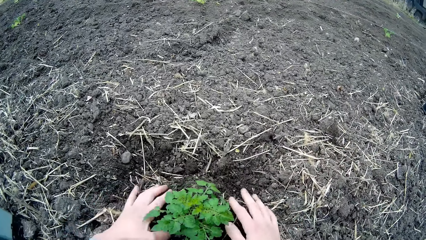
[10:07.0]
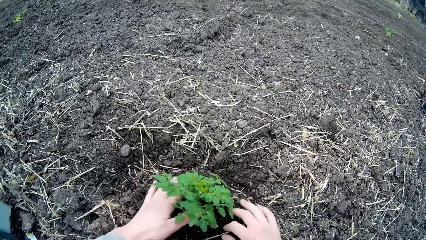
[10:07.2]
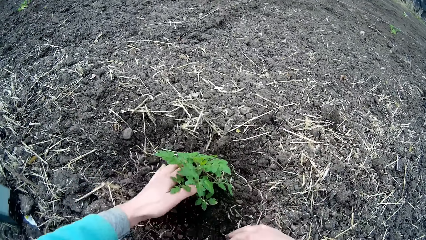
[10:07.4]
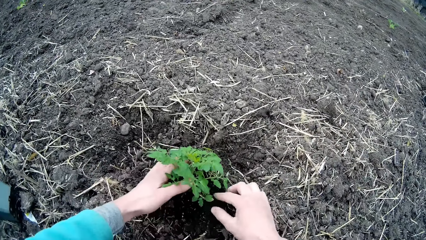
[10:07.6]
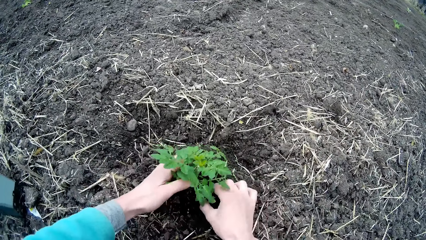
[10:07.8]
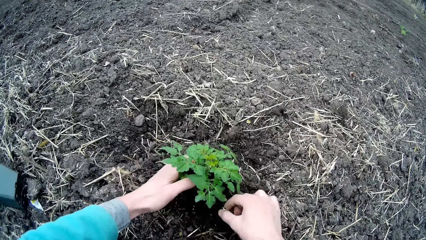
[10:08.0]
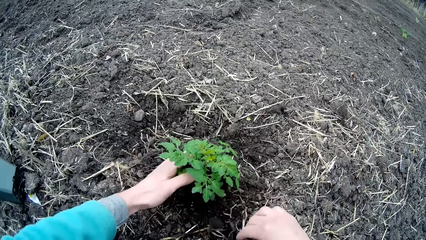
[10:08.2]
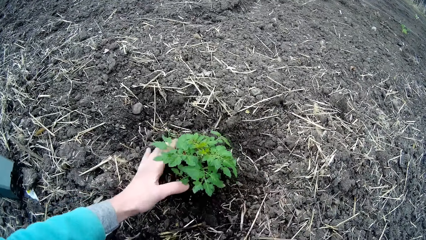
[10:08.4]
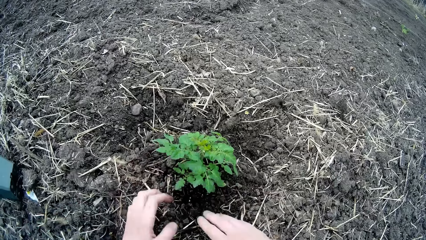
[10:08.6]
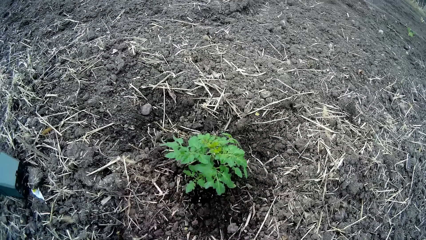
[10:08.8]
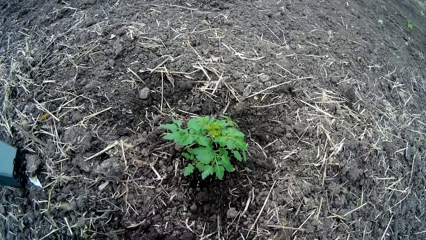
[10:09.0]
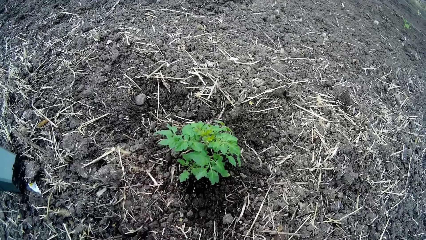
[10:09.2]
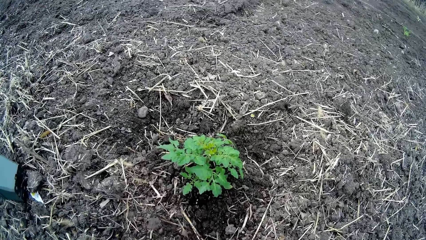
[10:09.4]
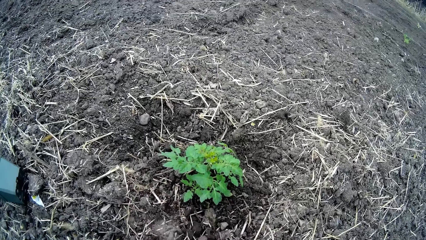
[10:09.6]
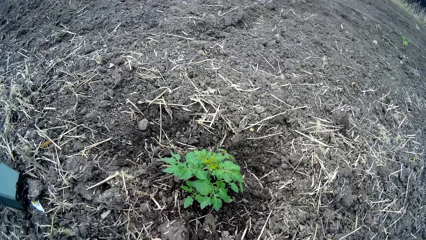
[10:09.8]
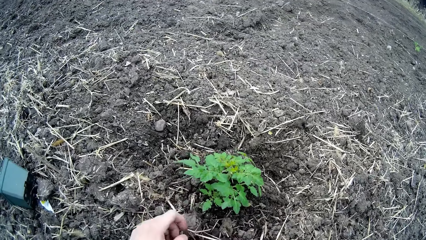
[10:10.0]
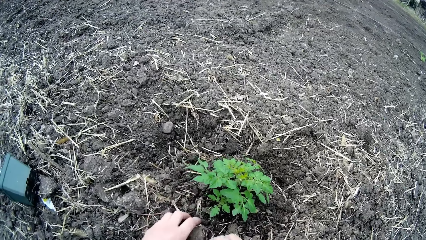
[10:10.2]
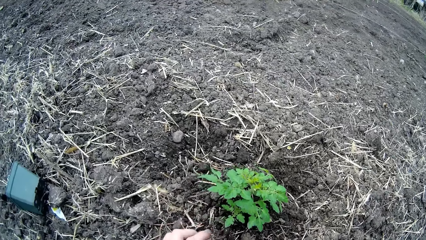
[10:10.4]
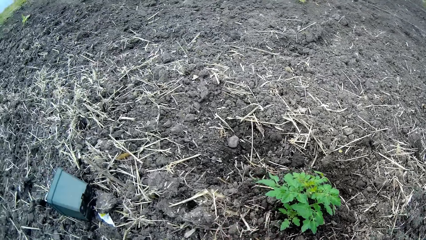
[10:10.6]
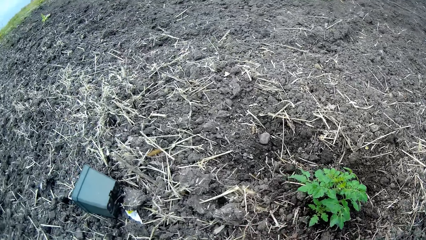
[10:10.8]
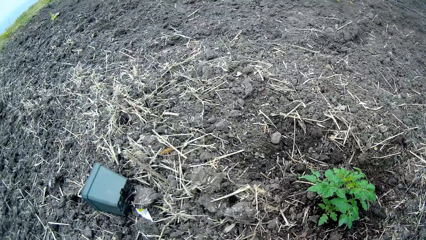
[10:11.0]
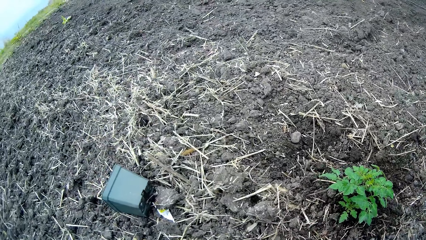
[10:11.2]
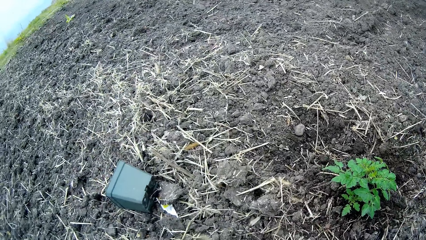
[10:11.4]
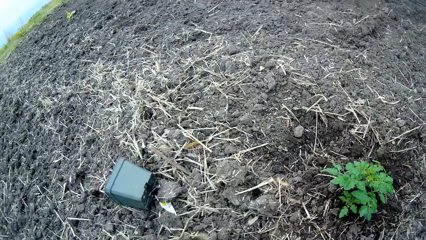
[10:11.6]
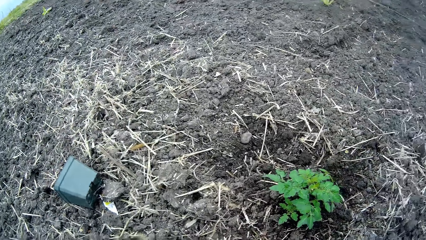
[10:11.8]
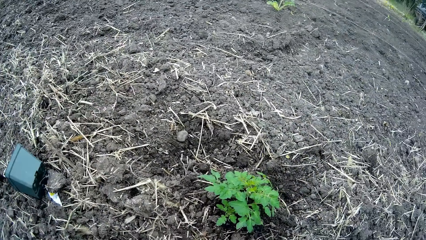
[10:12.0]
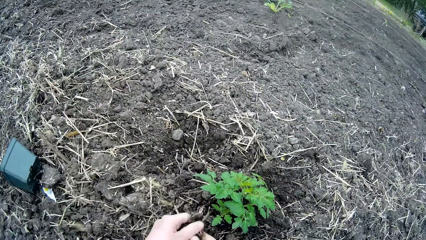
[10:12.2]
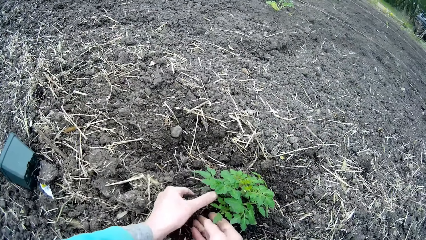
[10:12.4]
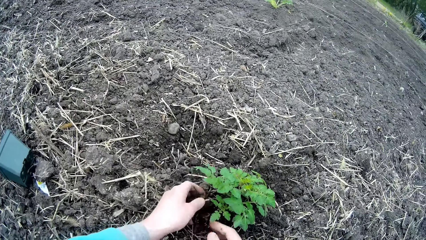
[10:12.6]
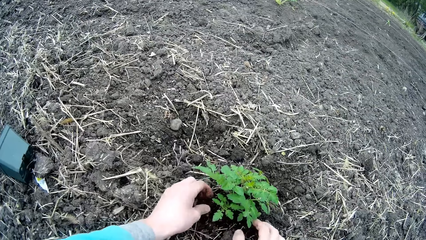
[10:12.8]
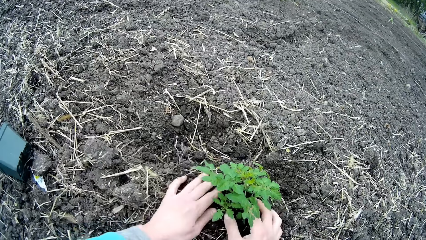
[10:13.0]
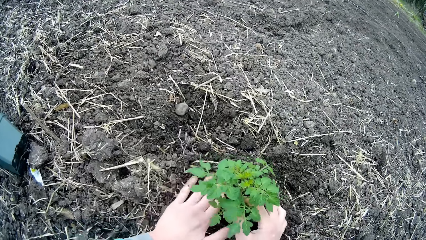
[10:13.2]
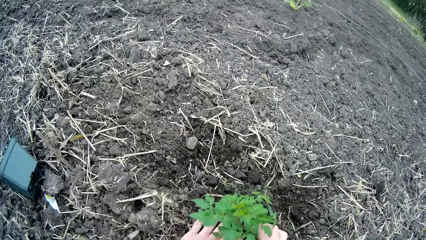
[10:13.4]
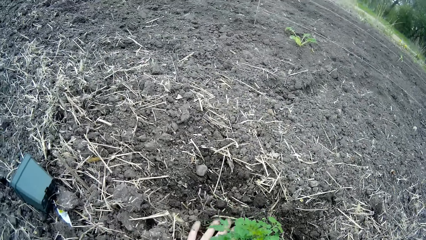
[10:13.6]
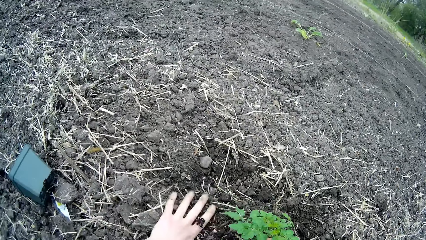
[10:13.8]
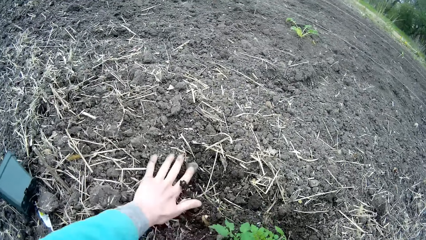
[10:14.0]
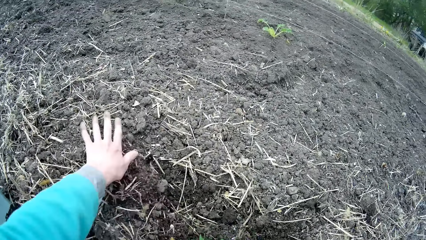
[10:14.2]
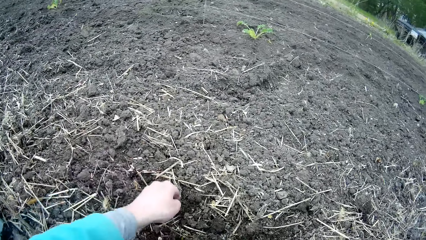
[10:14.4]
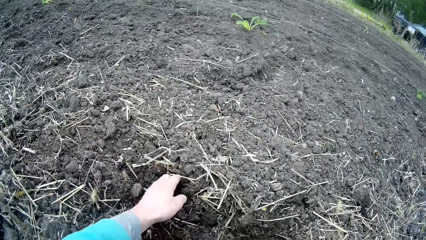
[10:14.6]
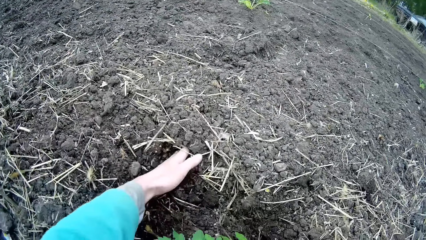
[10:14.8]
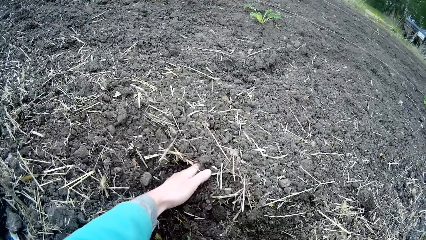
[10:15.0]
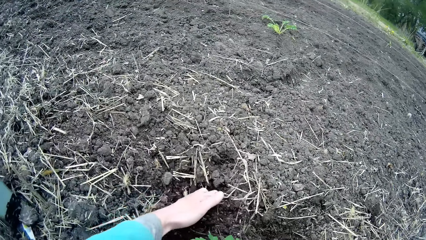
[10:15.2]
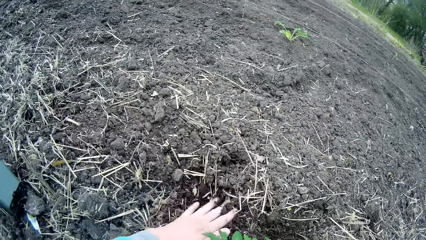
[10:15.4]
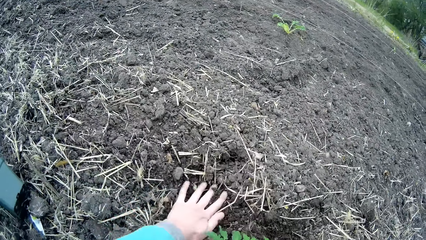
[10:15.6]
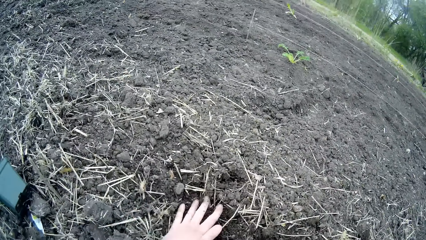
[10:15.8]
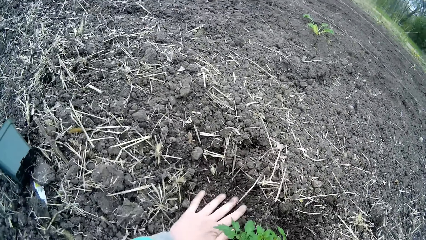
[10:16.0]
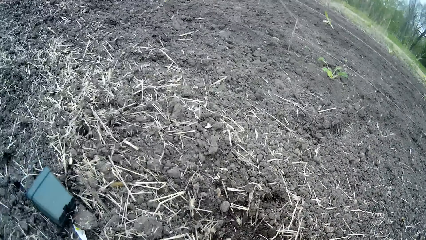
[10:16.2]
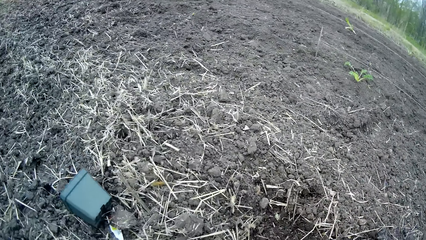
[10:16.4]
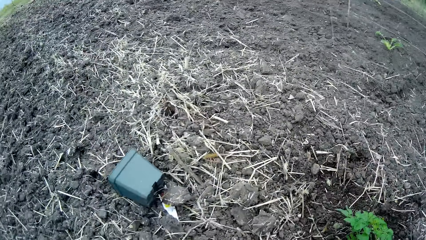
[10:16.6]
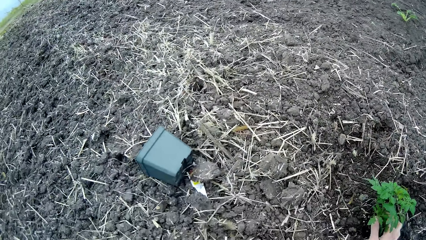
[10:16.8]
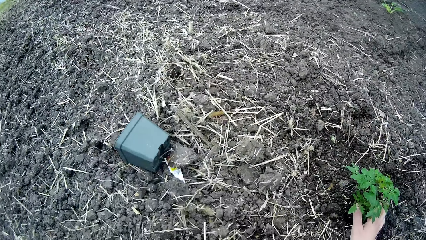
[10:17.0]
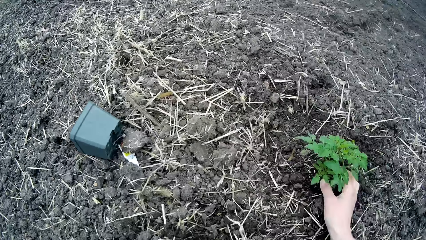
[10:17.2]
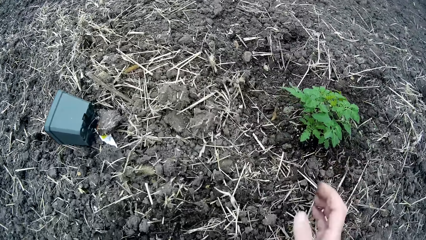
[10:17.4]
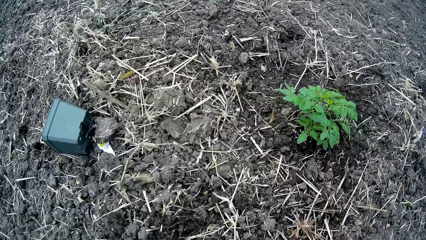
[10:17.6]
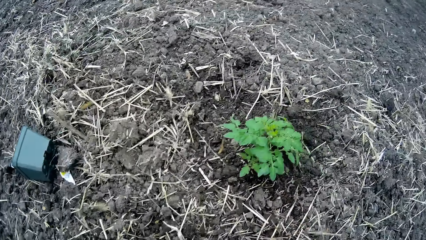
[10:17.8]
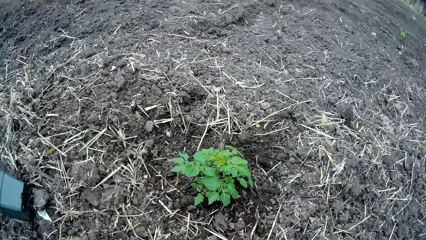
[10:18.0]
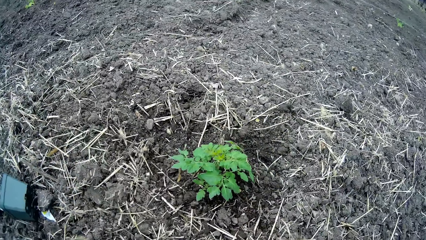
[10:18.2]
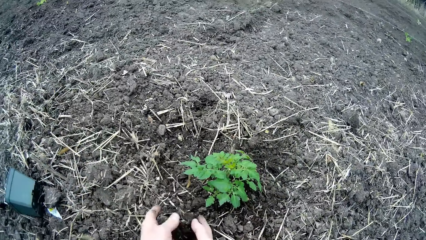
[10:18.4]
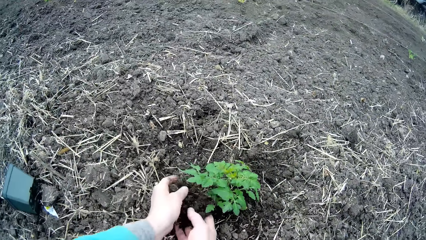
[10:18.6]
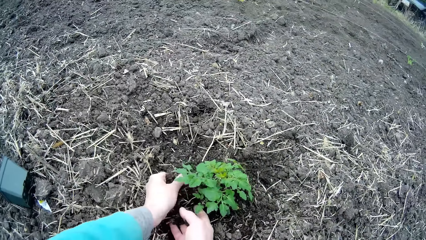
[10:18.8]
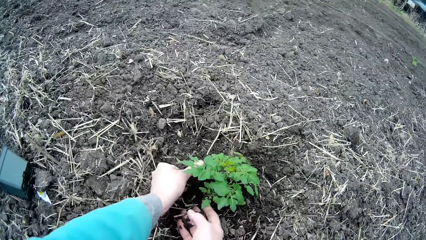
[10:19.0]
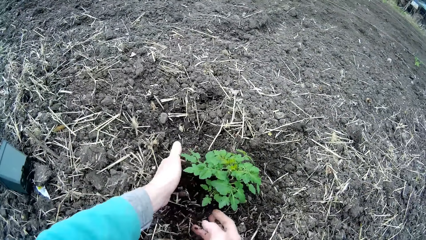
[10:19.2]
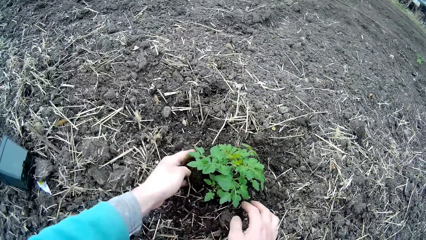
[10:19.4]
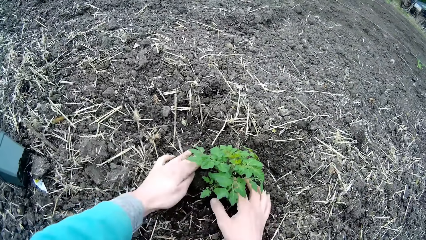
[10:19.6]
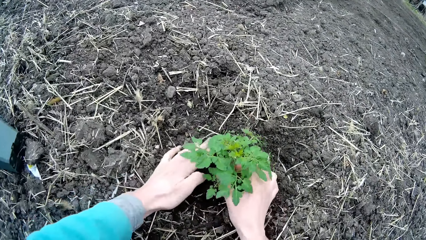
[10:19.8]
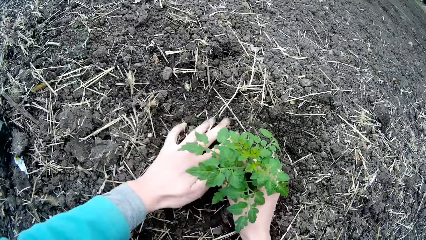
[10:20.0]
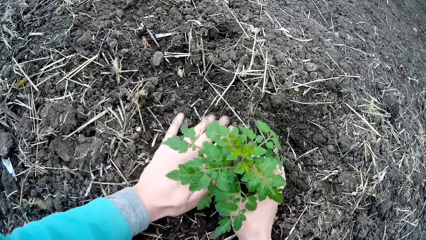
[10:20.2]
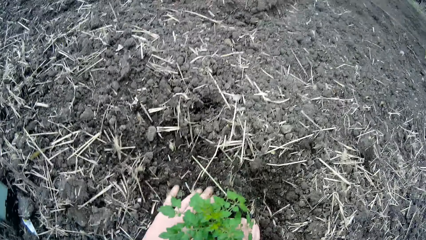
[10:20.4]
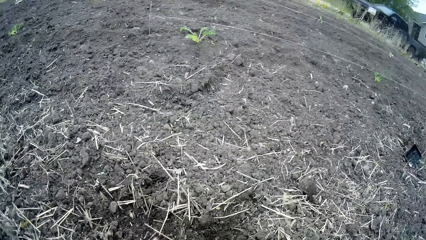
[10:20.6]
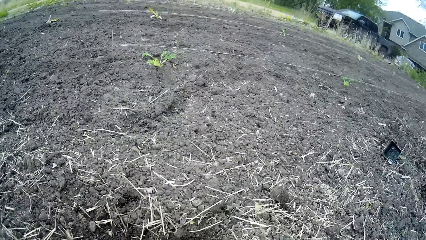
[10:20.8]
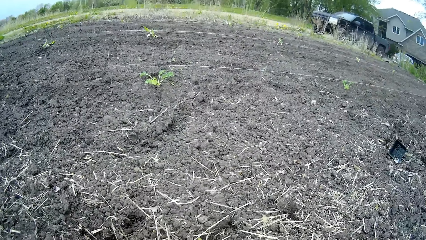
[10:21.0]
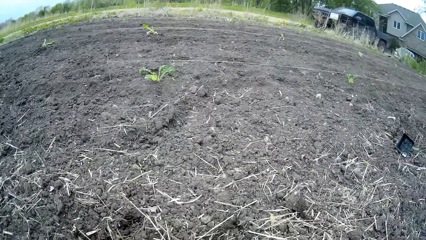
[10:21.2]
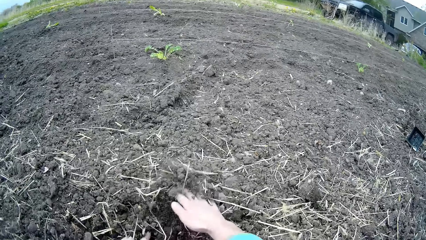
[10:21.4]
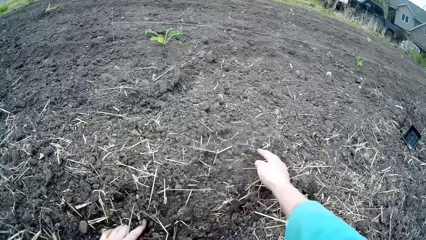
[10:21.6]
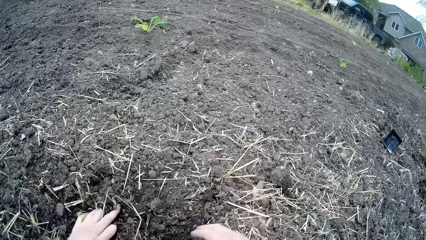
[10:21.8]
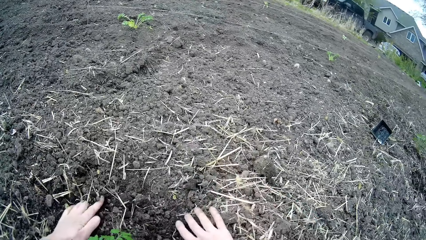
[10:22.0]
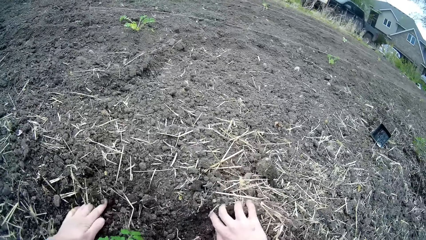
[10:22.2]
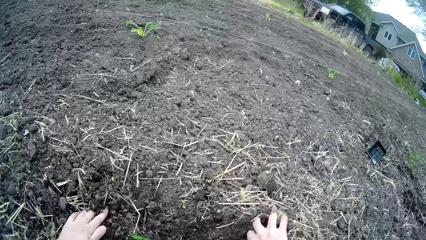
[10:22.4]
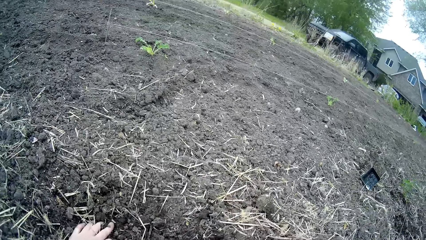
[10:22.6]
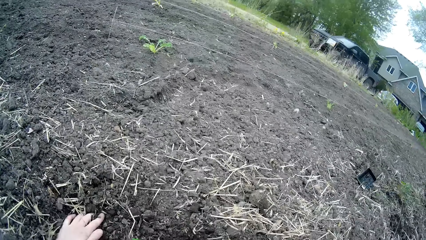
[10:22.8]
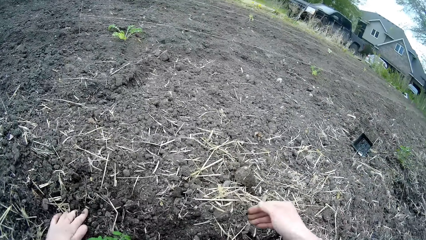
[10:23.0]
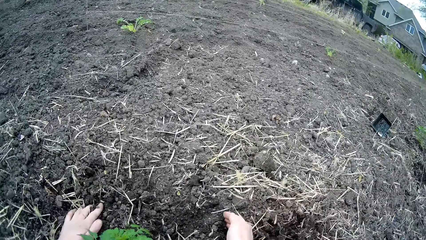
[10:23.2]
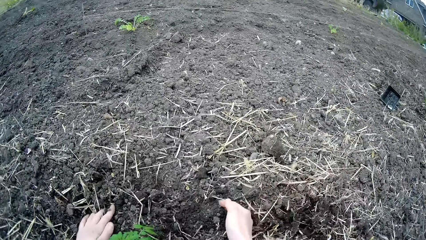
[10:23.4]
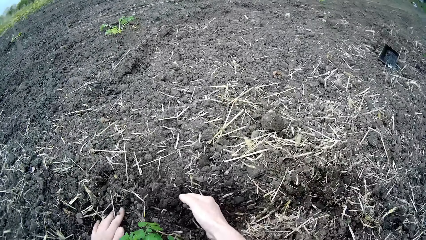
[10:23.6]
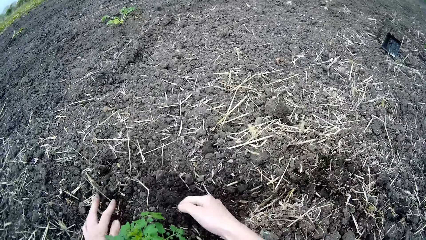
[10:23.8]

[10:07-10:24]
The camera wearer puts soil around the plant using both hands. They remove dirt around the plant with his right hand. They pack weeds away from the plant with her right hand. They remove his left hand from the plant. They pack sand towards the plant with both hands. They pack weeds away from the plant with her right hand. They add more soil around the plant and press the soil around the plant. They pack sand towards the plant with both hands. They use his left hand to gather soil. They add more soil around the plant with both hands. They press the soil down using both his hands. They pack weeds away from the plant with her right hand. They clear the ground using his right hand.
